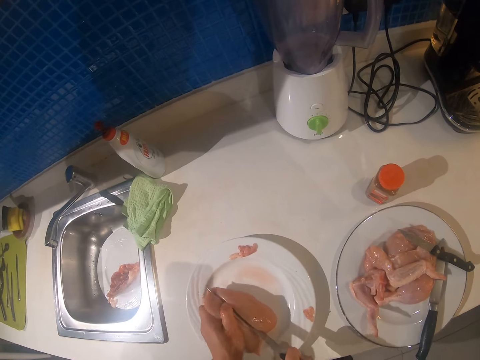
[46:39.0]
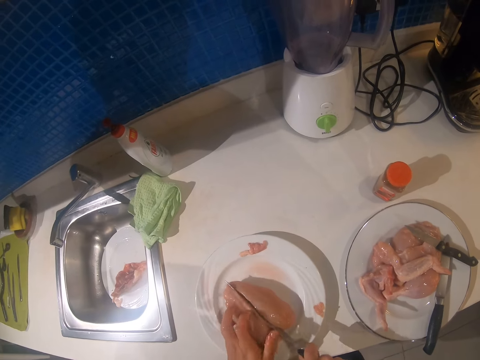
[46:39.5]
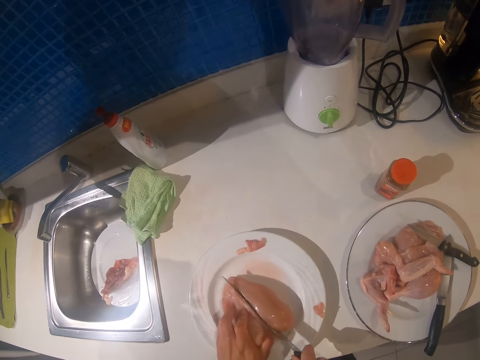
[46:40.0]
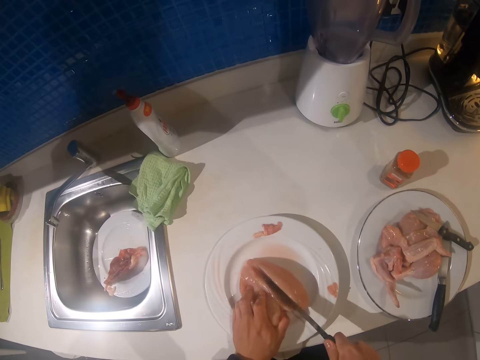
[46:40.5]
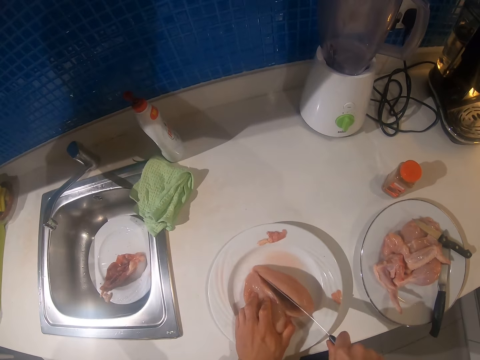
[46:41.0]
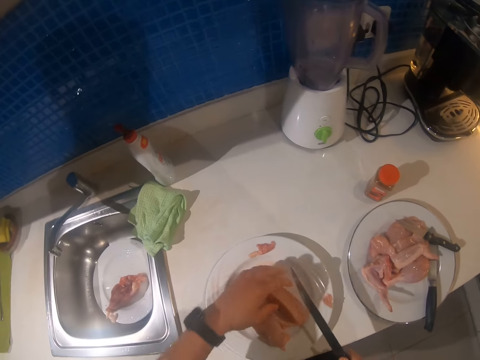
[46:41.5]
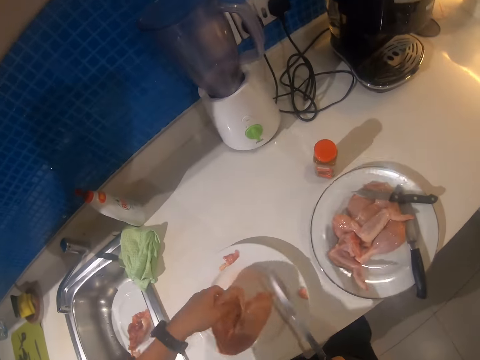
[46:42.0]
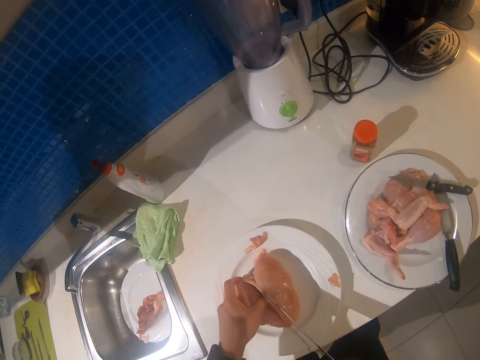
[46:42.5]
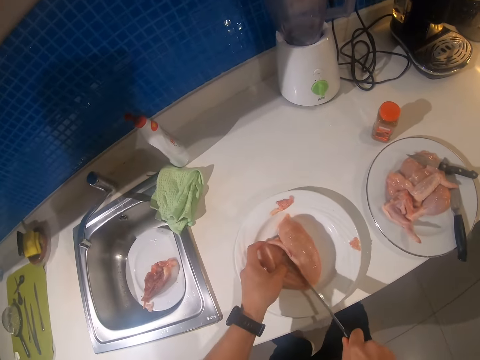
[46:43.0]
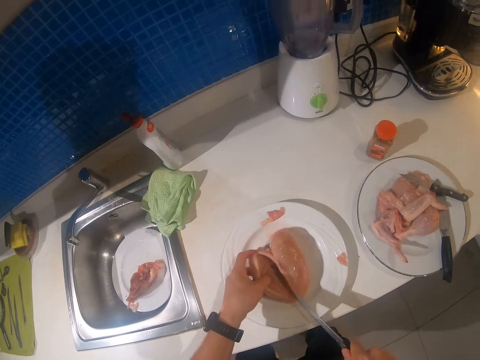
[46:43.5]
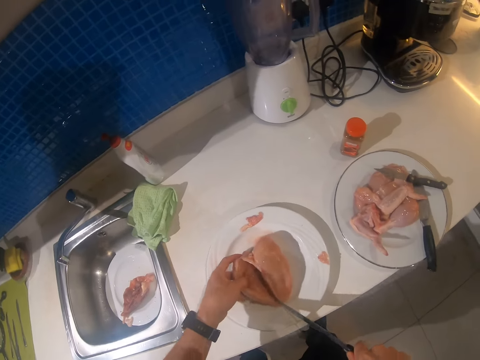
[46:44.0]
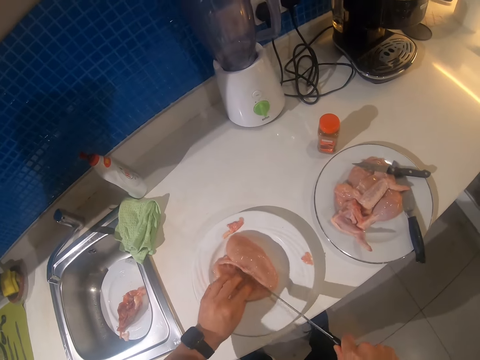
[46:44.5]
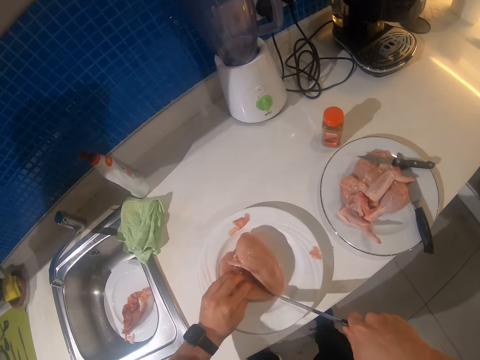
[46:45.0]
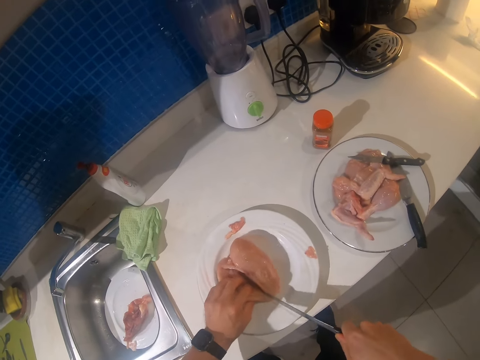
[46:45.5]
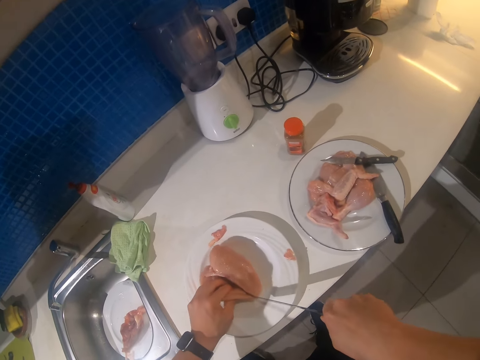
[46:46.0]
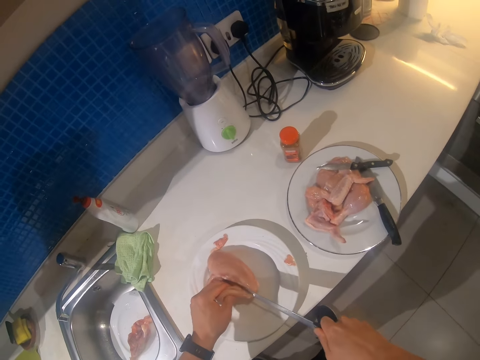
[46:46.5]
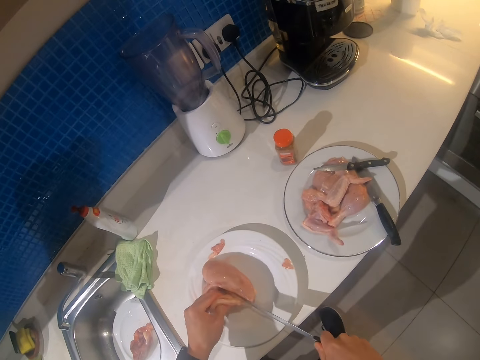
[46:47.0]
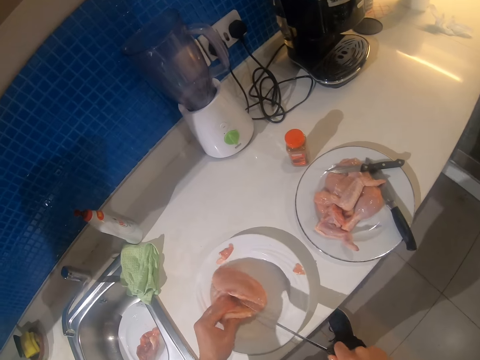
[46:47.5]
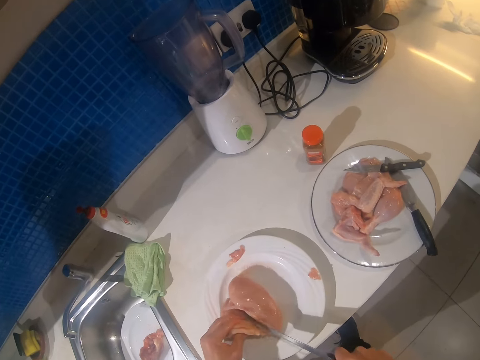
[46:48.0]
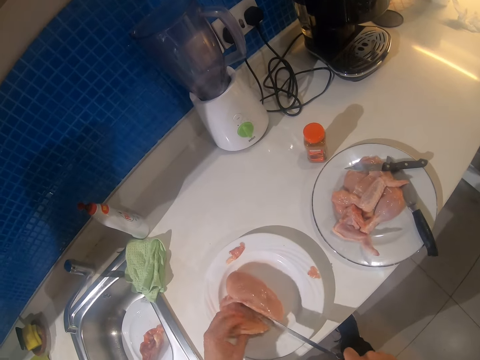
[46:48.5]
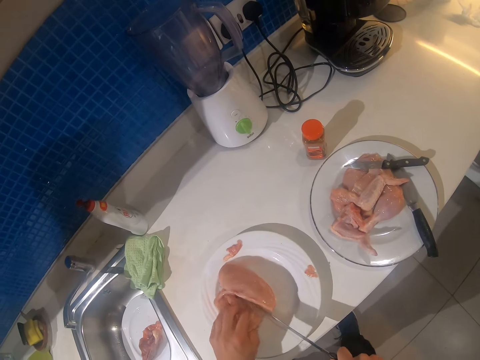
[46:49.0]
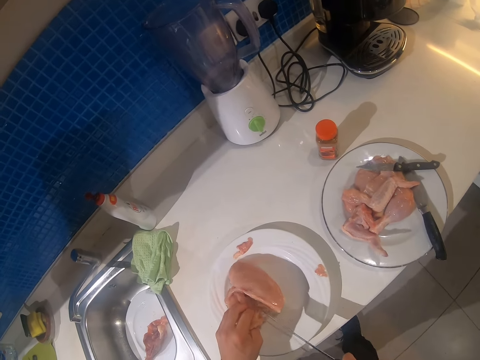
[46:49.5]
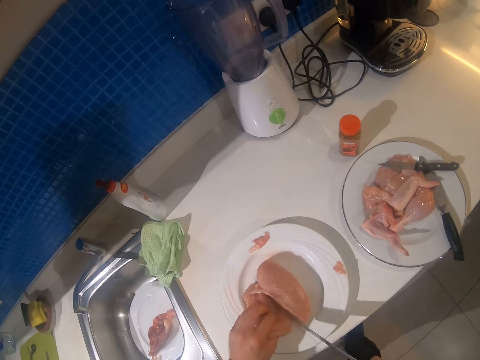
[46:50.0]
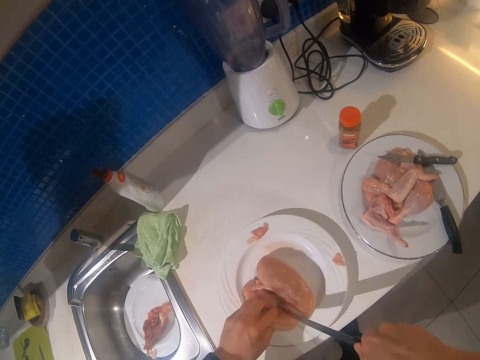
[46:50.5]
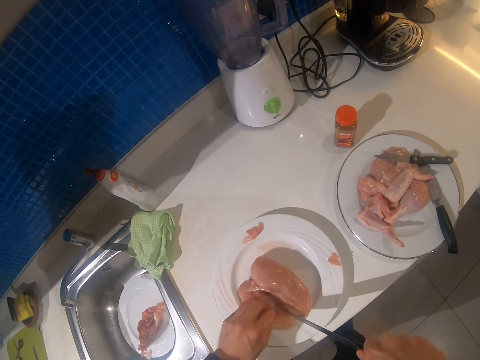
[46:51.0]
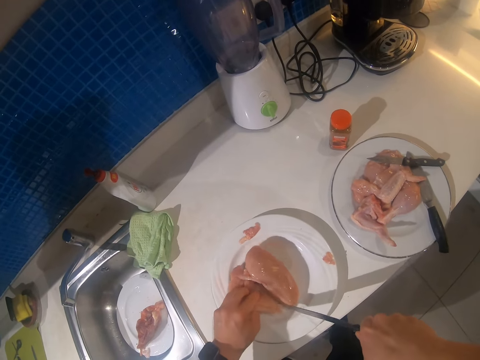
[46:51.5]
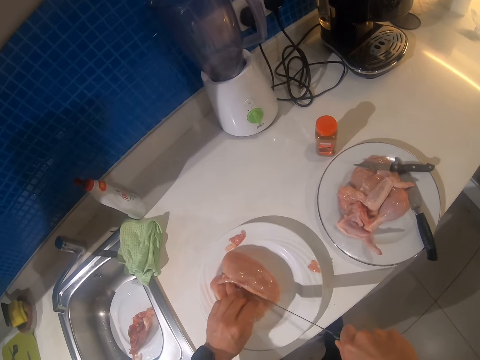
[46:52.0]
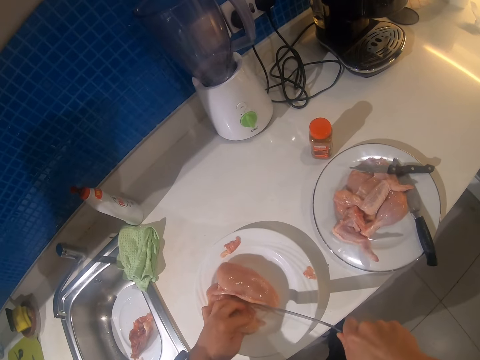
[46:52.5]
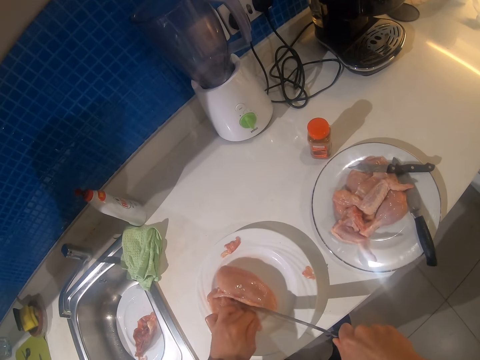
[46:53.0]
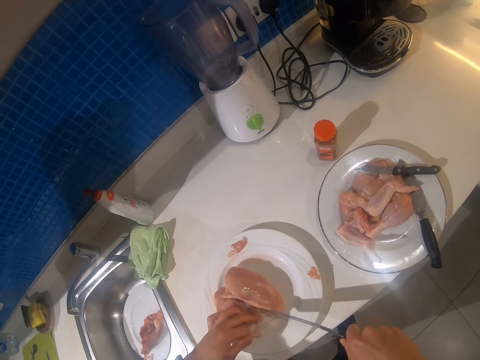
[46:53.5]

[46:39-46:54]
The camera wearer turns the chicken. They cut the chicken.

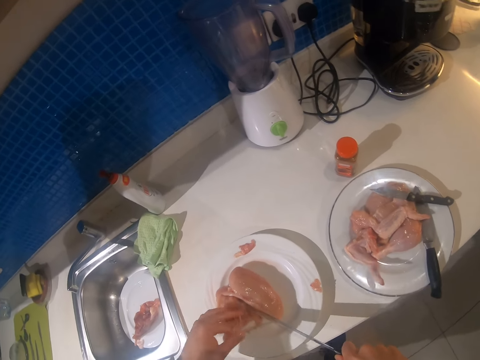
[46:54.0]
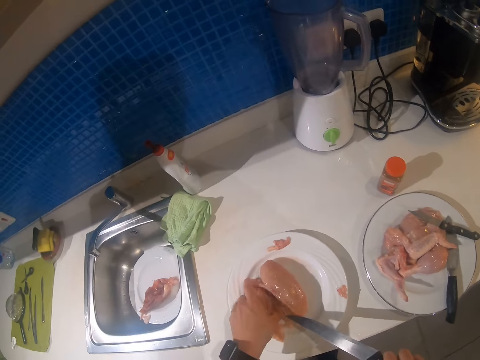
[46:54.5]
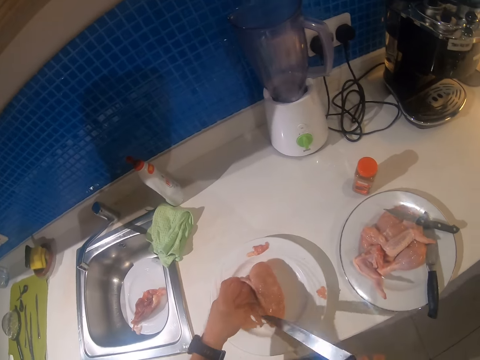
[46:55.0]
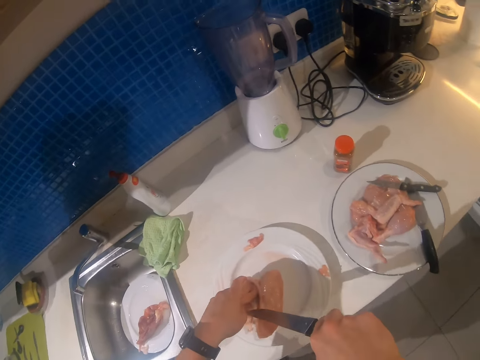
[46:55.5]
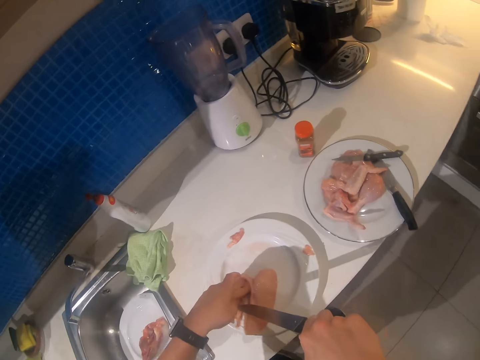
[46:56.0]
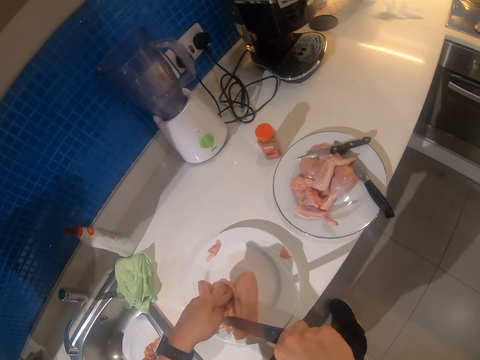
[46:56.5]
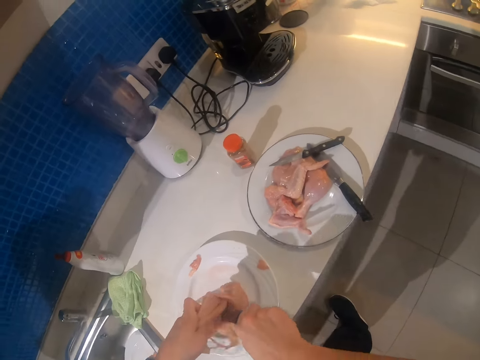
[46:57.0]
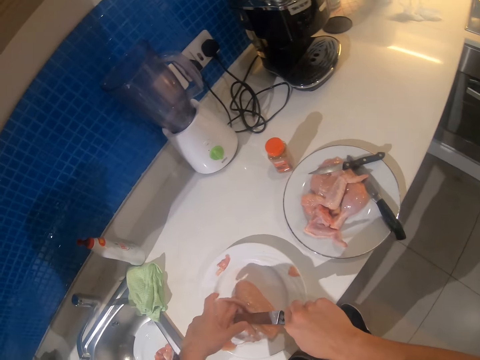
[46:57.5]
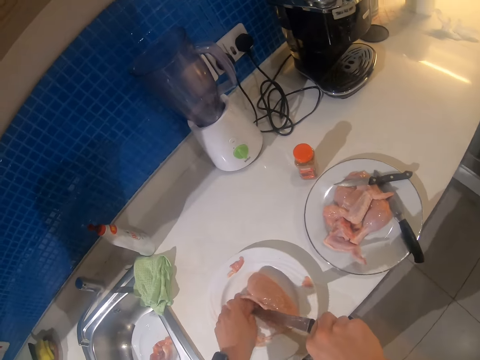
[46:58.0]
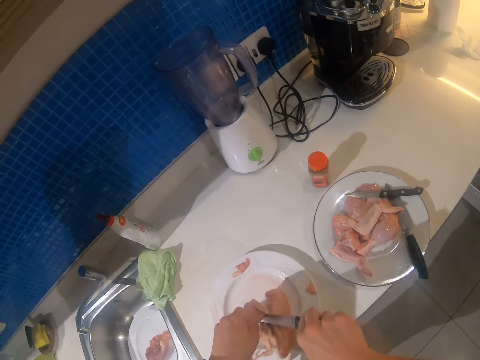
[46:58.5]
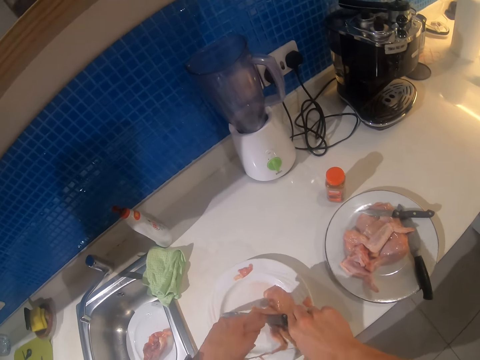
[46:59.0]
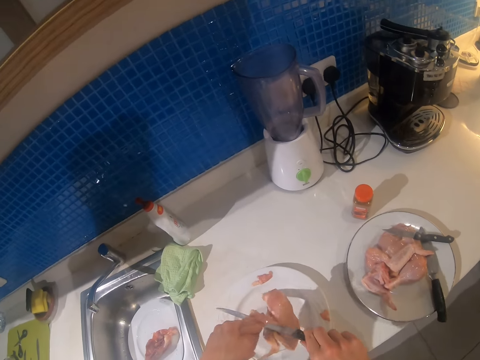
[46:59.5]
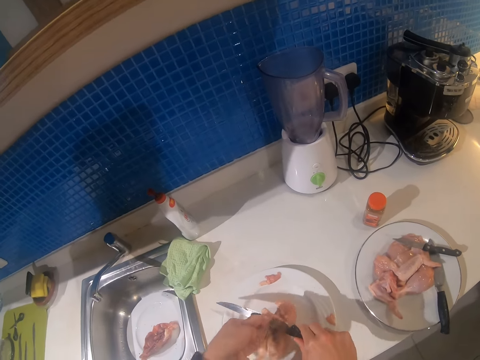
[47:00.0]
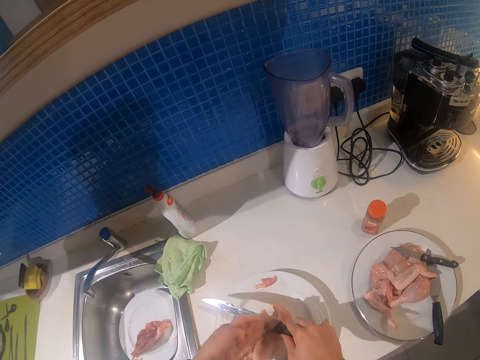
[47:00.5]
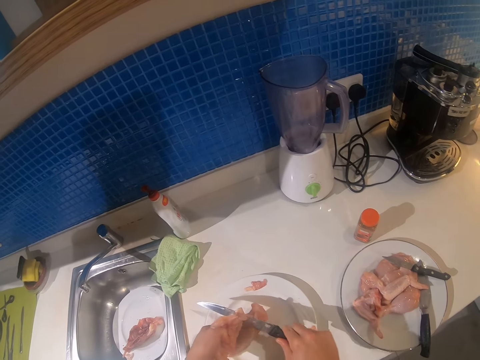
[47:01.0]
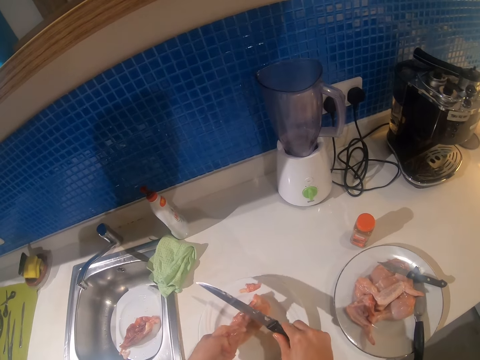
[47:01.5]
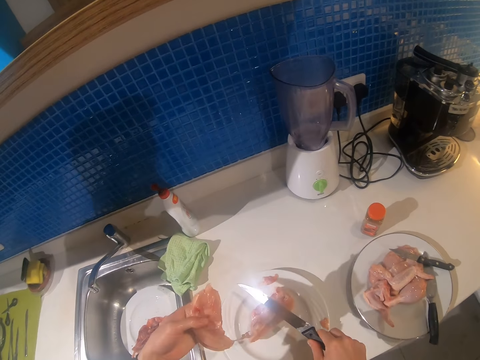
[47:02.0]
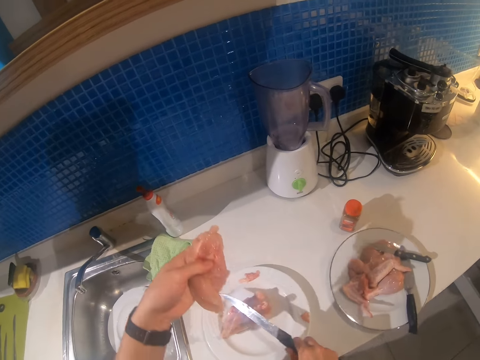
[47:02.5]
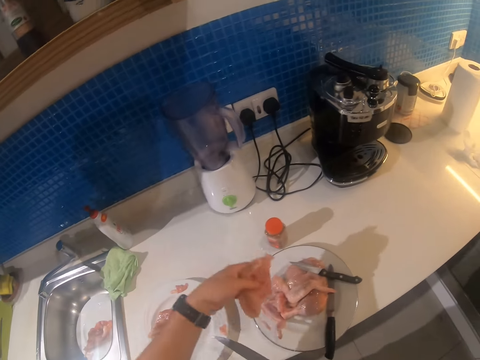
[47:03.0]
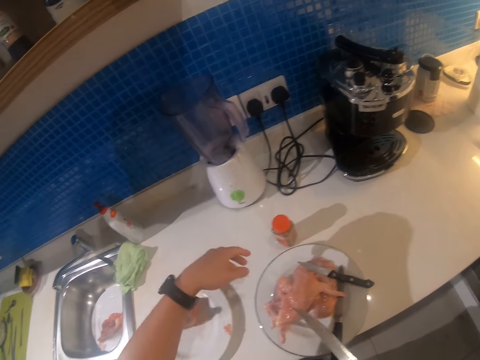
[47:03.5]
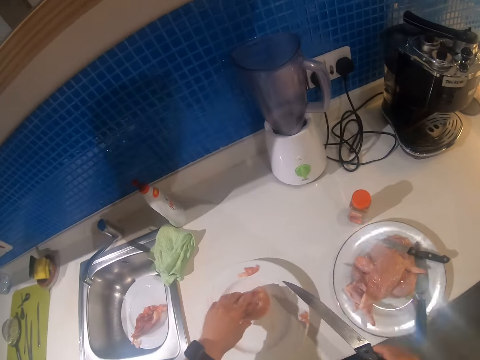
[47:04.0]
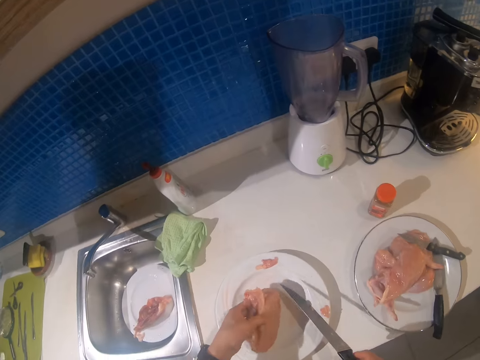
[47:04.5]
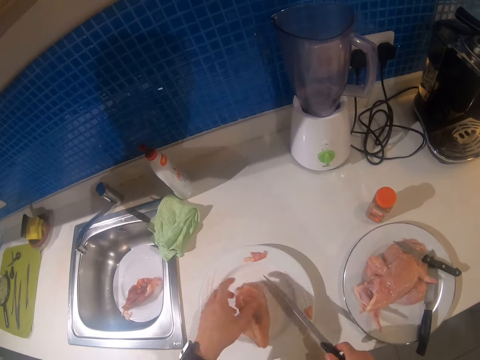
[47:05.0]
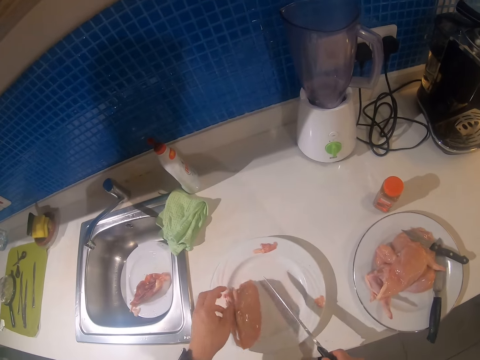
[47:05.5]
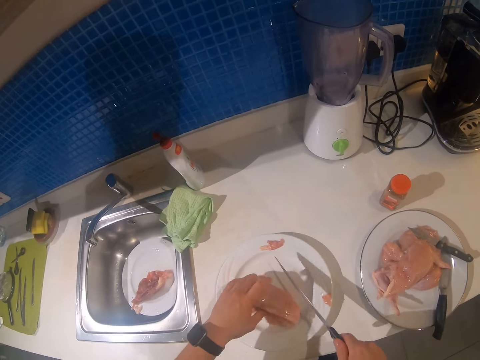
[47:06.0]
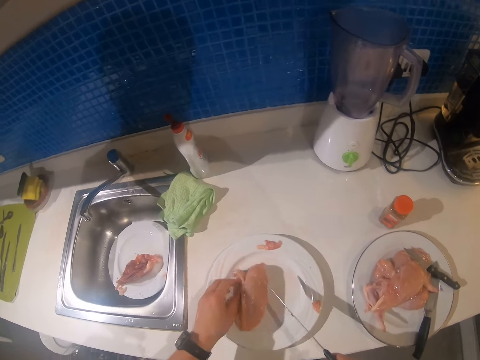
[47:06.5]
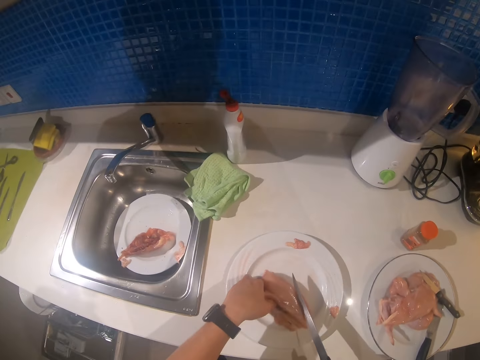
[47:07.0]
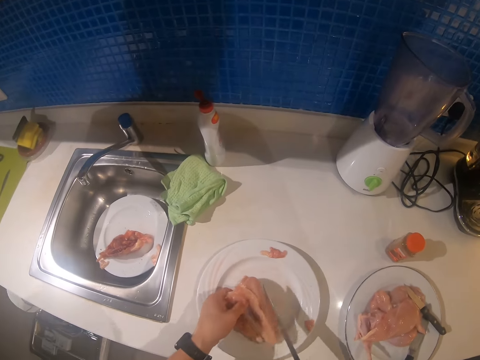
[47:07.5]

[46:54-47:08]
The camera wearer puts the chicken piece or piece of meat on another plate. They turn the piece of meat.
